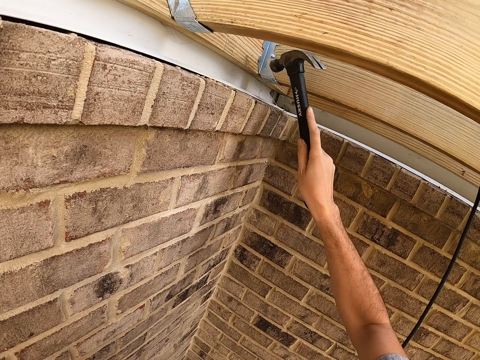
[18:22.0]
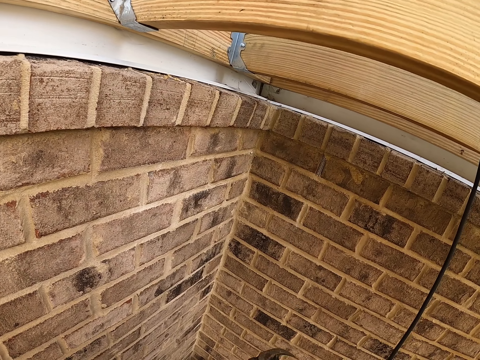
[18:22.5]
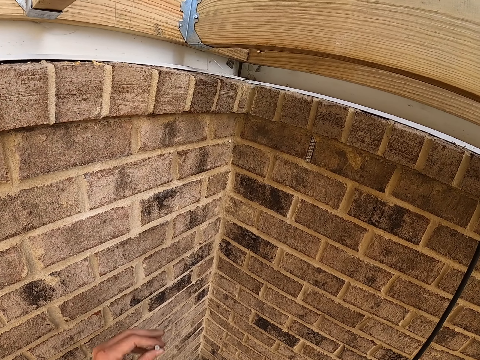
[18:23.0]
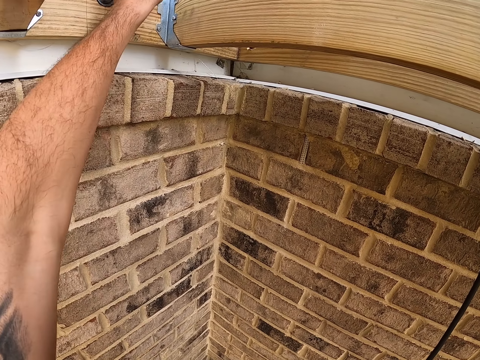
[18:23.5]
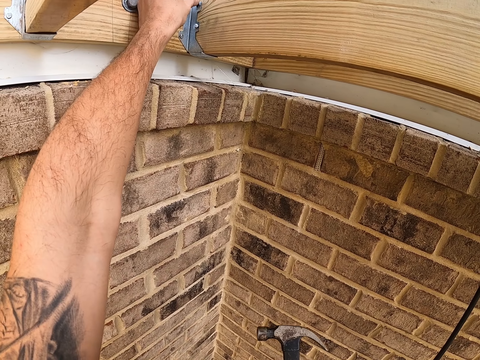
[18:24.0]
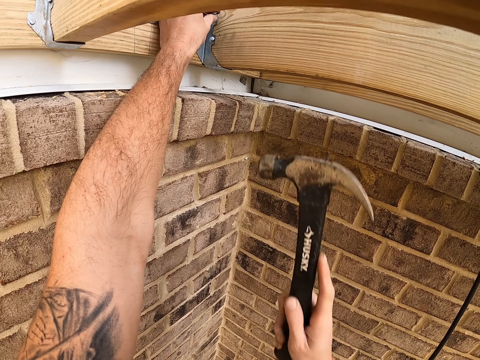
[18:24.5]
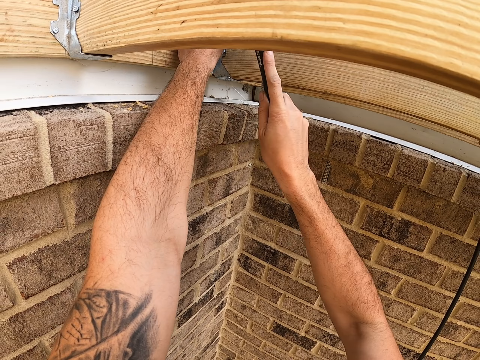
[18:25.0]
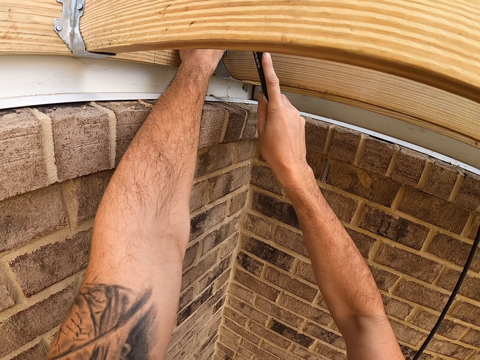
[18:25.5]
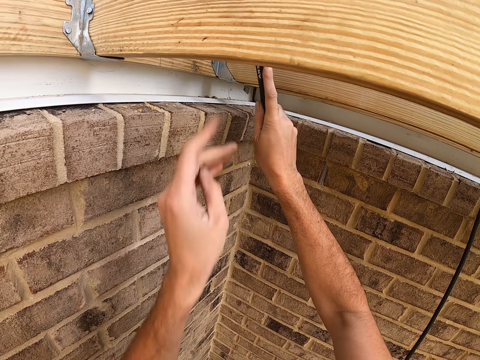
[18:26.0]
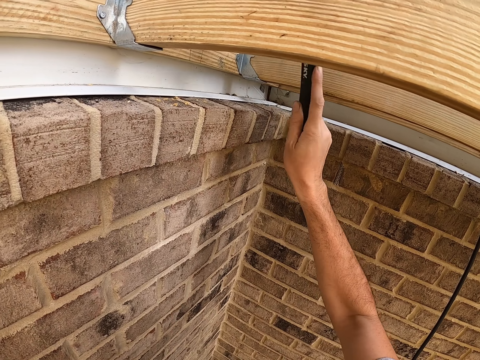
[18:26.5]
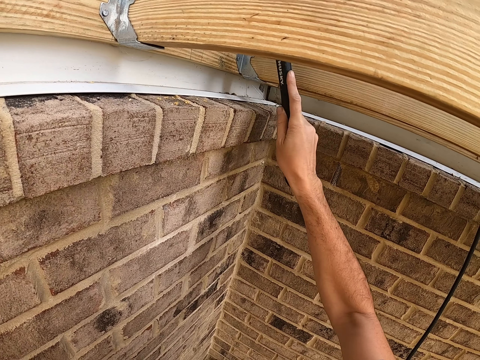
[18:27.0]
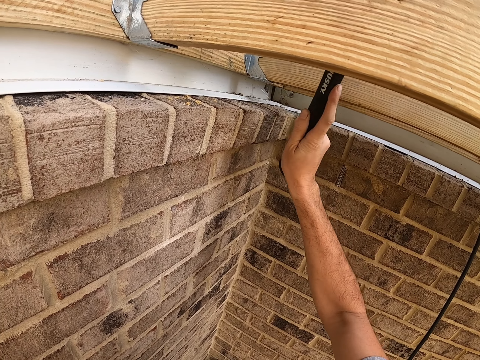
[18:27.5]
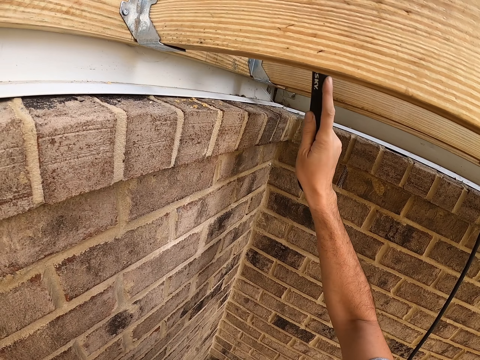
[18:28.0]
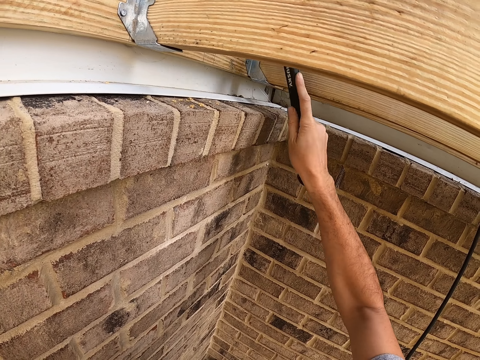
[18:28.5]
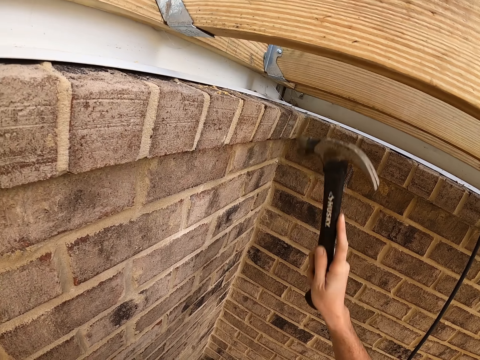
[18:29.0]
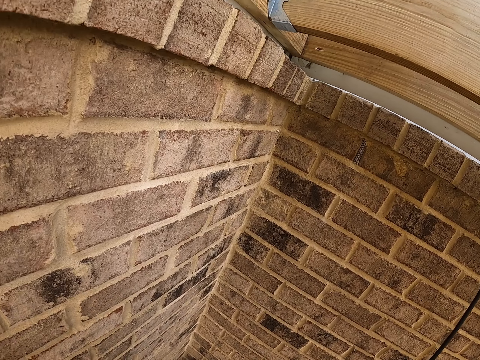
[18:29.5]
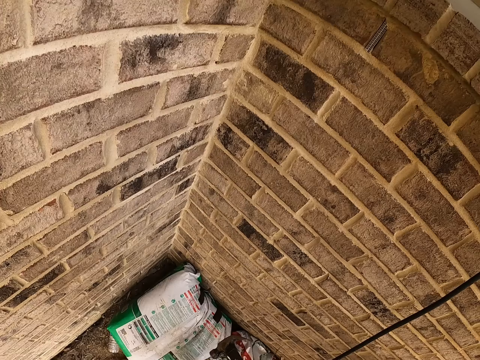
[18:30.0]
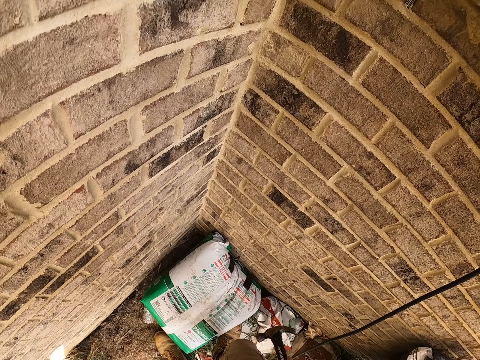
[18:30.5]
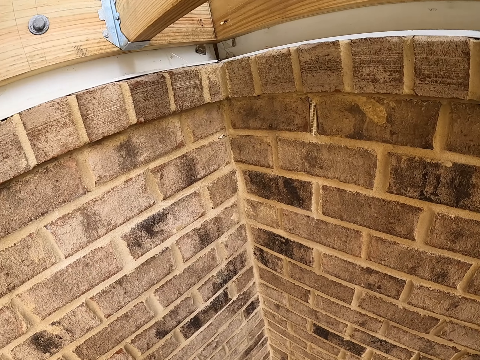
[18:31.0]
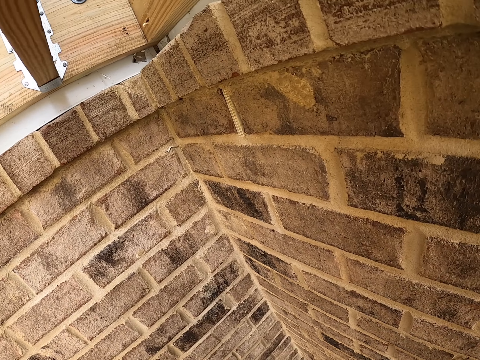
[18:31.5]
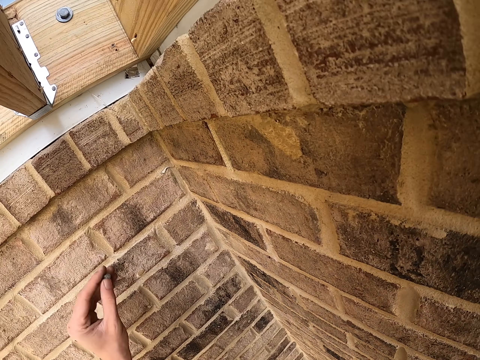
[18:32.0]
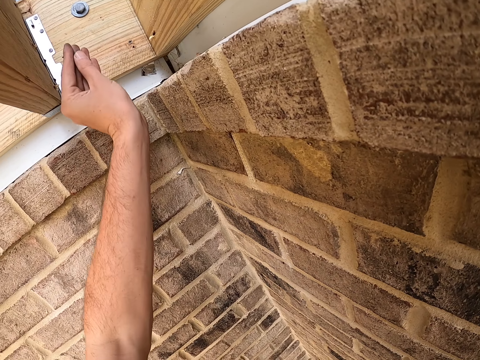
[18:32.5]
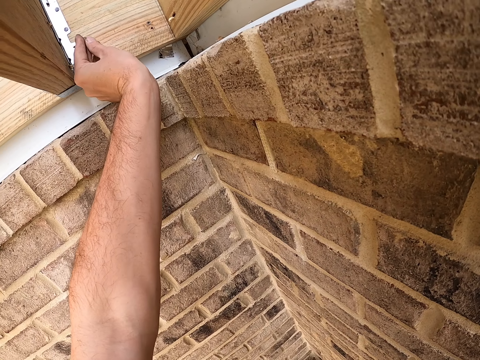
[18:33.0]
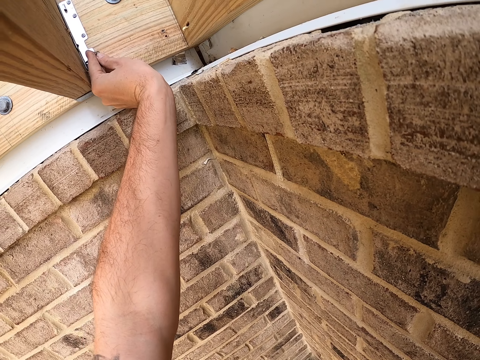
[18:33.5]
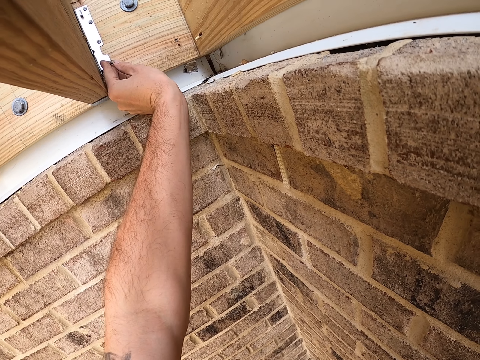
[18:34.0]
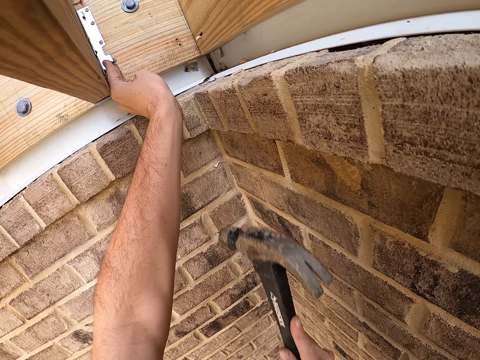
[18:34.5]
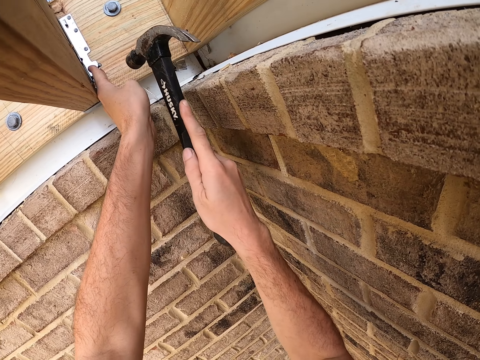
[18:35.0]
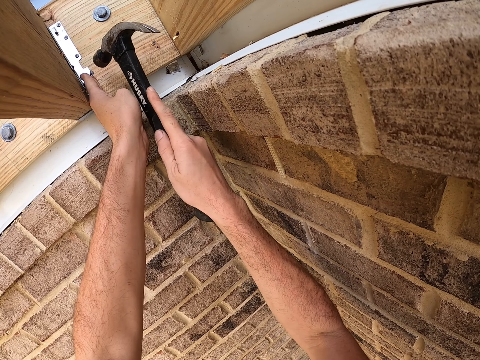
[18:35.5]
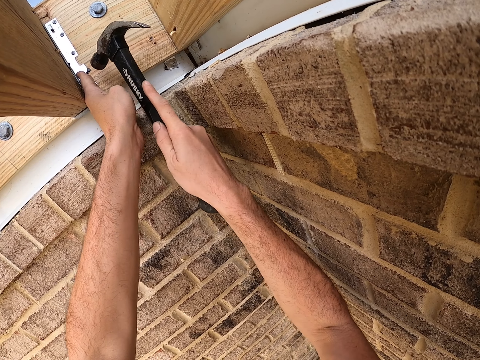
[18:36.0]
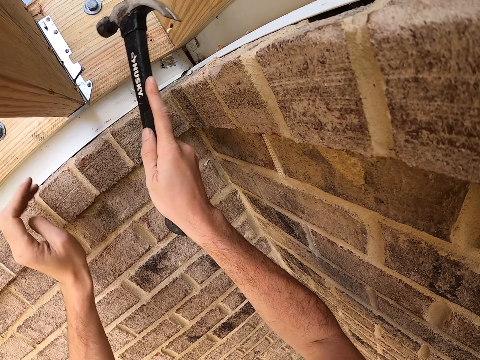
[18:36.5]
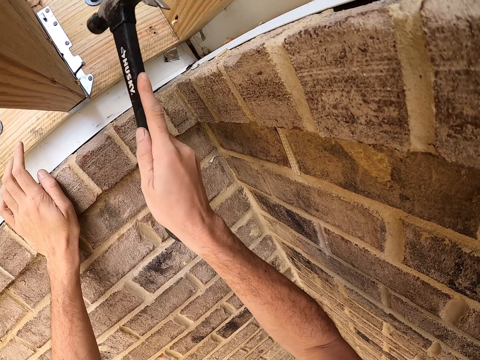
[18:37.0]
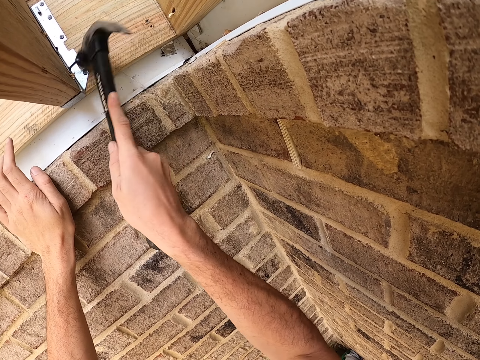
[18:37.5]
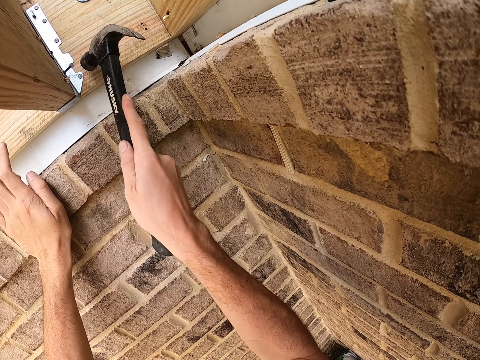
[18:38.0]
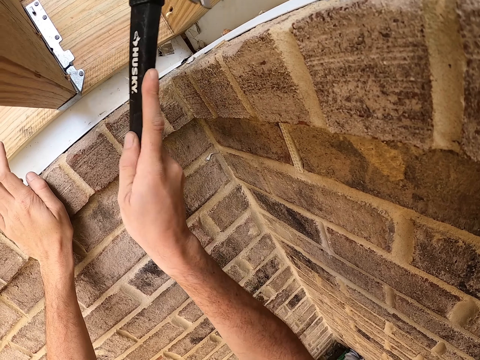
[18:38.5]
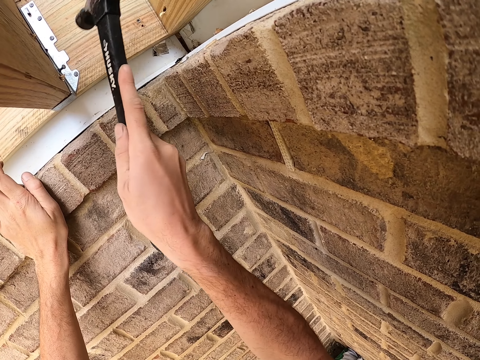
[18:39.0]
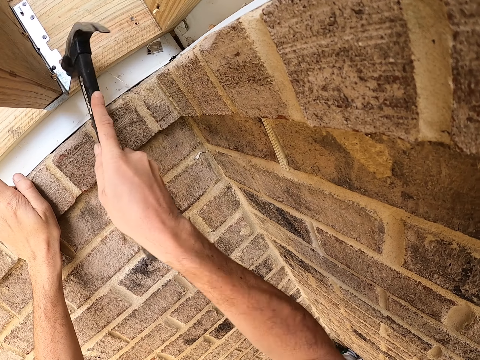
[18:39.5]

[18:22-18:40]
The camera wearer pulls back the hammer. They look around. They put the nail on the hinge. They lift the hammer. They hit the nail with the hammer. They pull back the left hand. They hit the nail on the hinge with the hammer. They pull back the hammer. They look around. They lift the nail. They put the nail on the hinge. They lift the hammer. They hit the nail on the hinge with the hammer. They move the left hand. They hit the nail with the hammer.

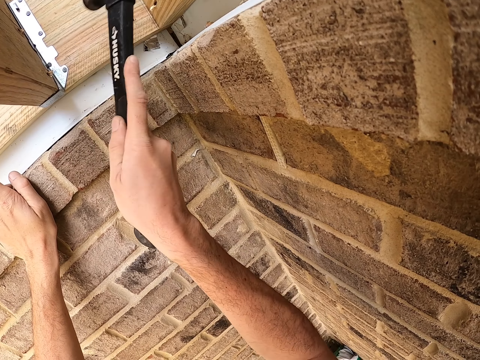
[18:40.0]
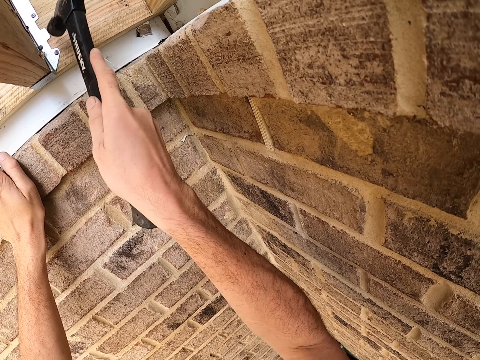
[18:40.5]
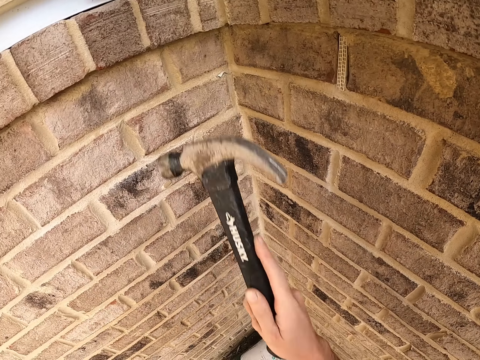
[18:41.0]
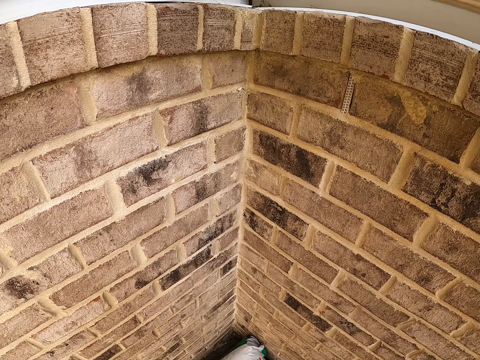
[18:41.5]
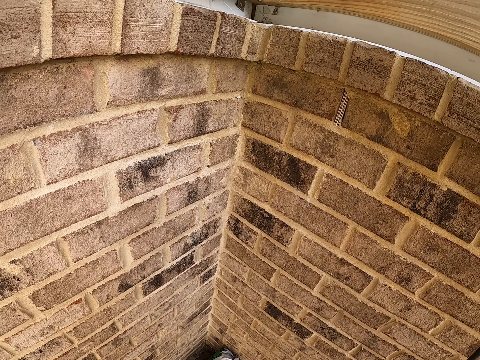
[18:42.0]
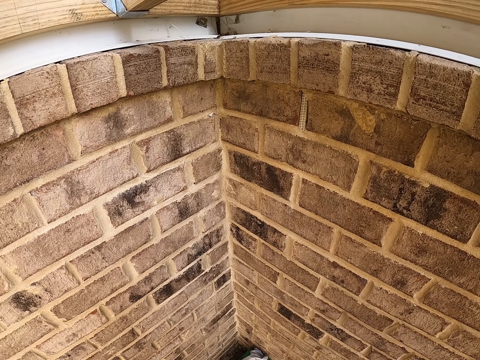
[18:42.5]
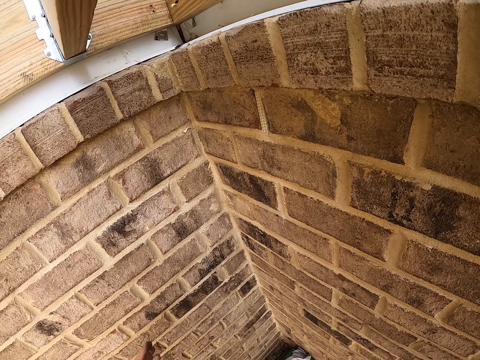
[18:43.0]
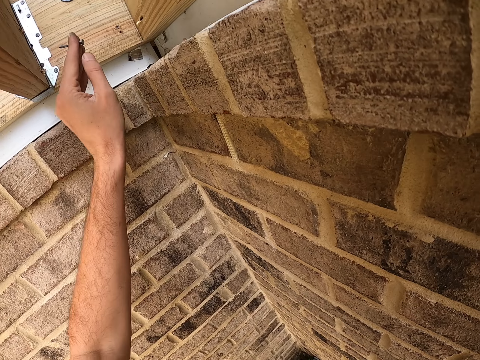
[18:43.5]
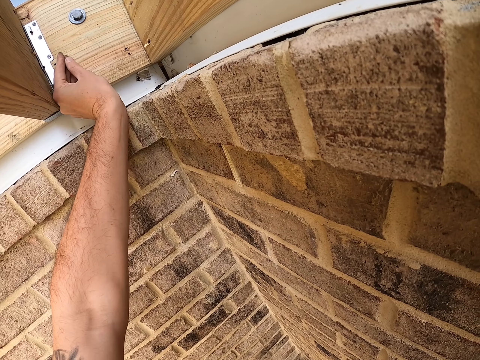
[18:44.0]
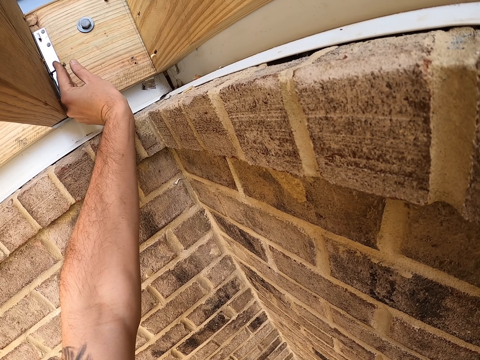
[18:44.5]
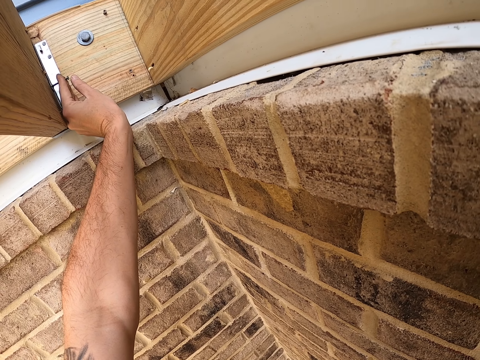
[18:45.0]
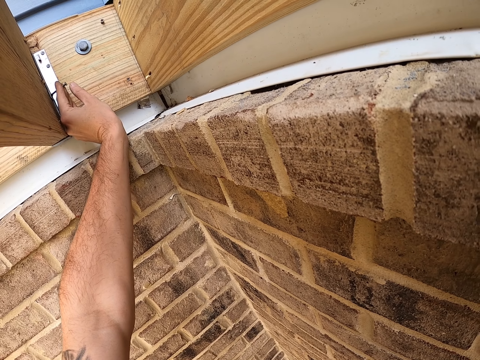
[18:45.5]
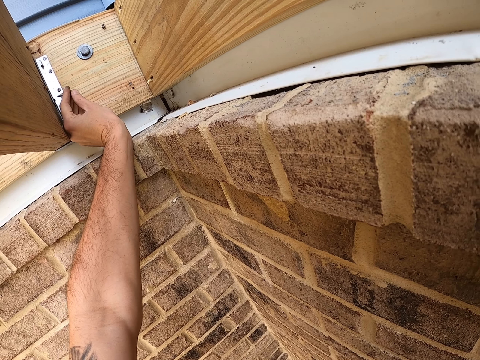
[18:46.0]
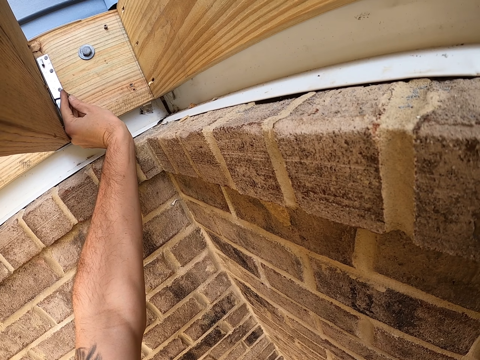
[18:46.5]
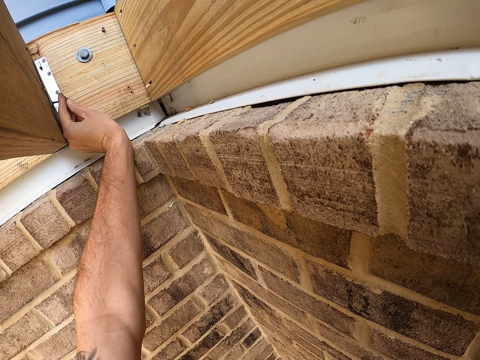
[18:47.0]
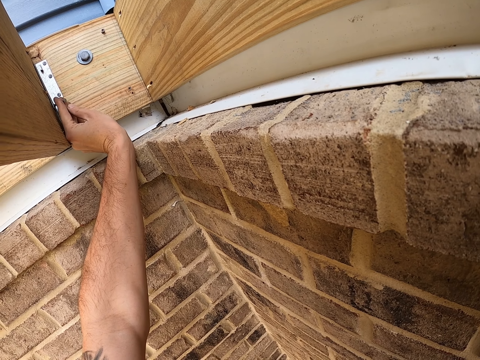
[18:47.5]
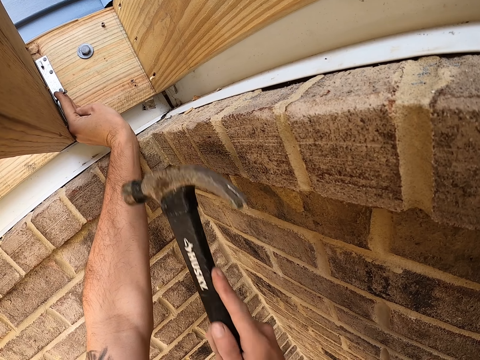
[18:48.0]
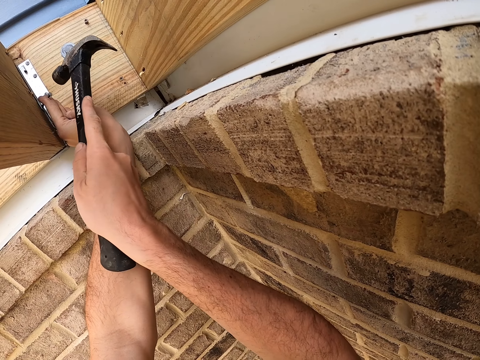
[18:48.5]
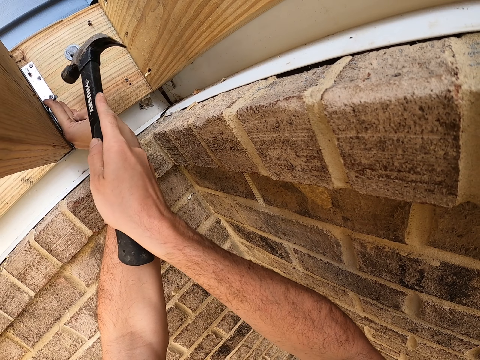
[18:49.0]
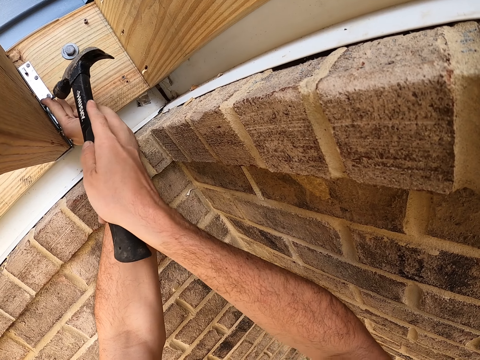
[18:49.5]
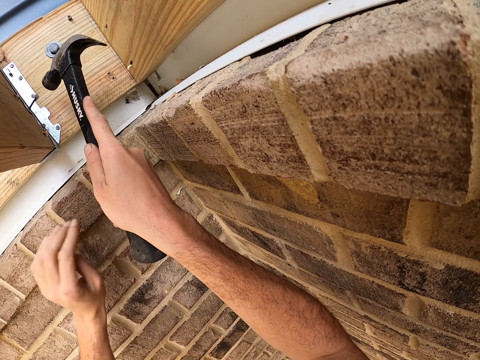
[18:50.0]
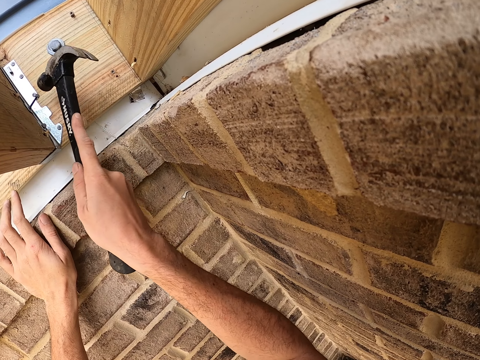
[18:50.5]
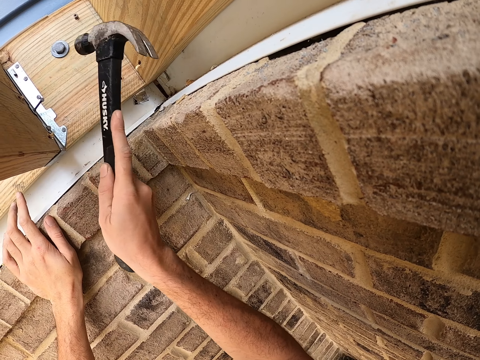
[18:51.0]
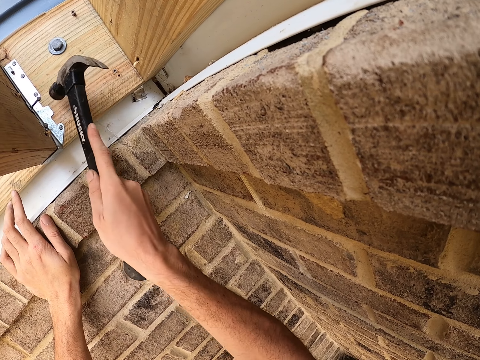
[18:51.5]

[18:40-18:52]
The camera wearer moves both hands. They look around. They lift a nail. They place the nail on the wood, on the hinge. They lift the hammer. They hit the nail on the hinge with the hammer. They move the left hand. They hit the nail with the hammer.
